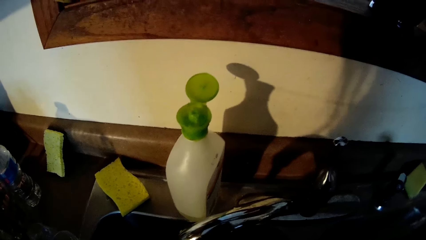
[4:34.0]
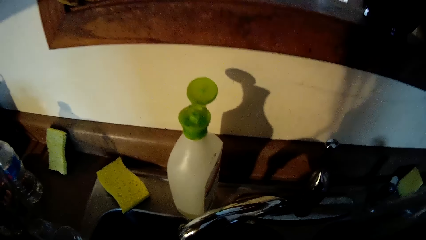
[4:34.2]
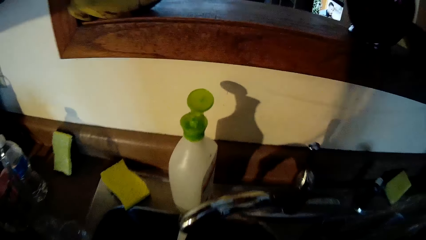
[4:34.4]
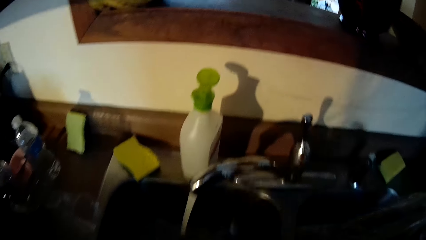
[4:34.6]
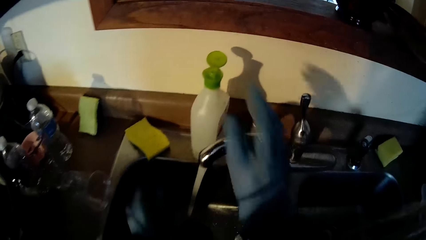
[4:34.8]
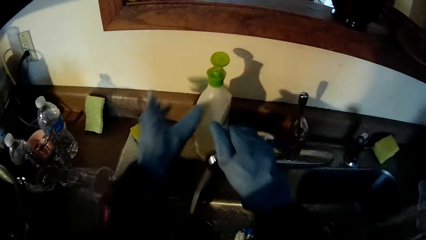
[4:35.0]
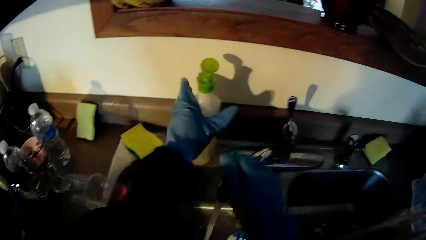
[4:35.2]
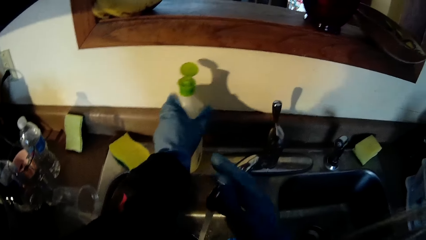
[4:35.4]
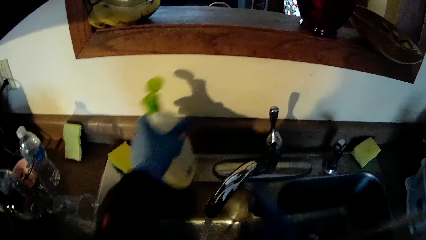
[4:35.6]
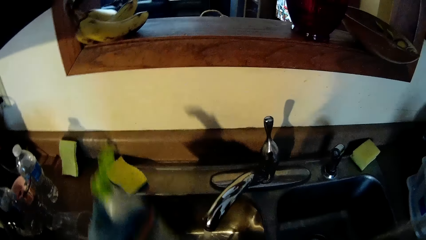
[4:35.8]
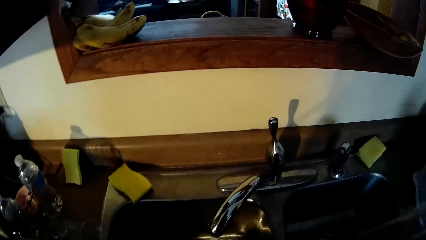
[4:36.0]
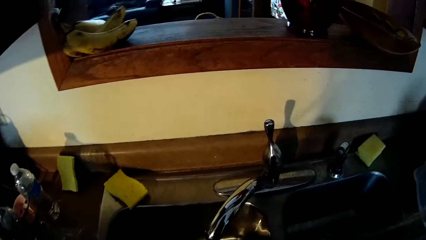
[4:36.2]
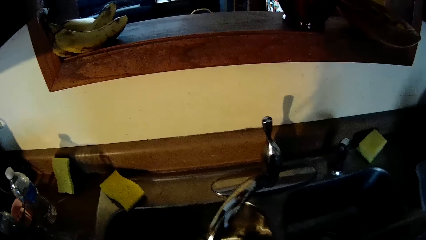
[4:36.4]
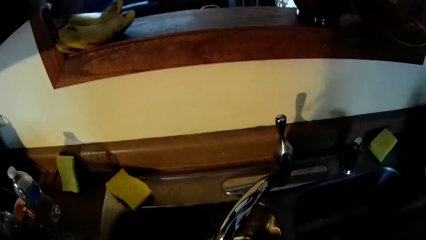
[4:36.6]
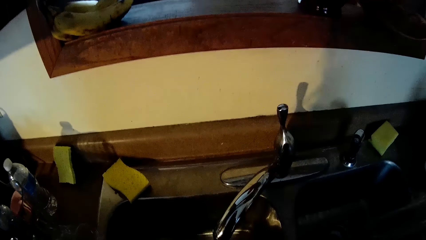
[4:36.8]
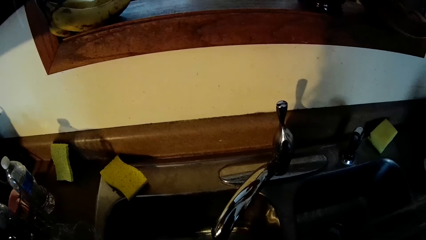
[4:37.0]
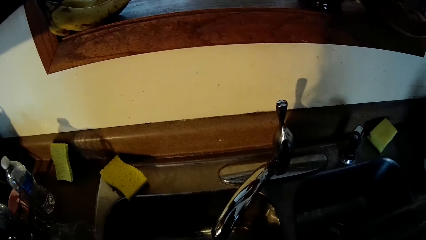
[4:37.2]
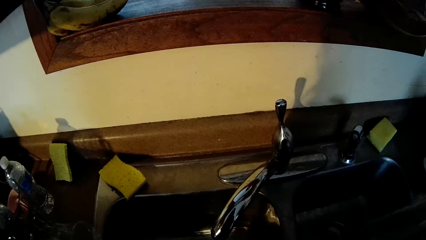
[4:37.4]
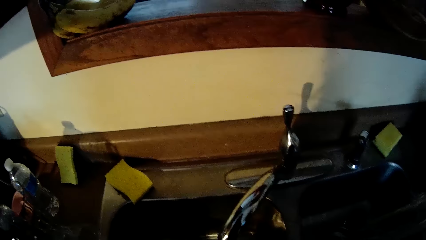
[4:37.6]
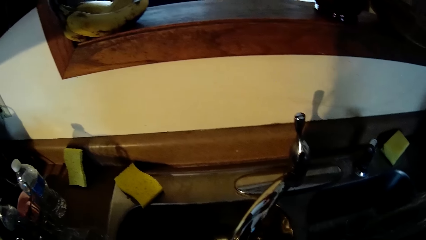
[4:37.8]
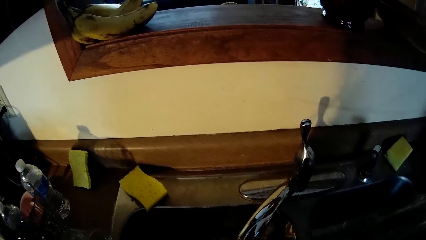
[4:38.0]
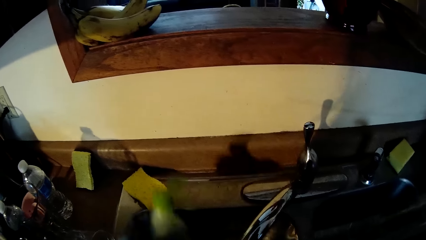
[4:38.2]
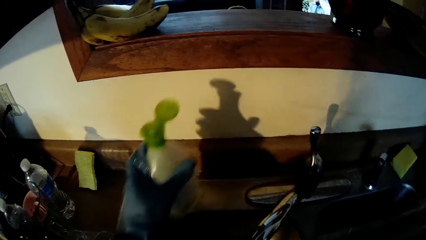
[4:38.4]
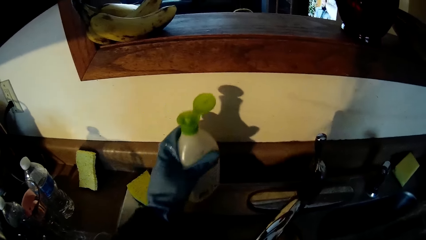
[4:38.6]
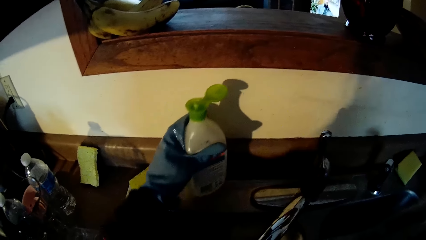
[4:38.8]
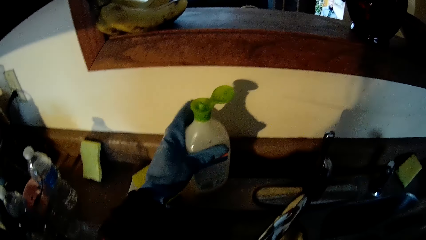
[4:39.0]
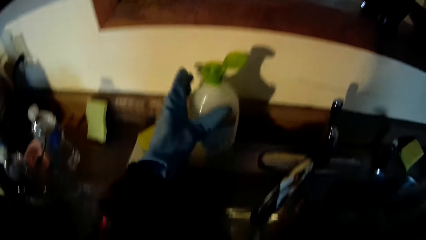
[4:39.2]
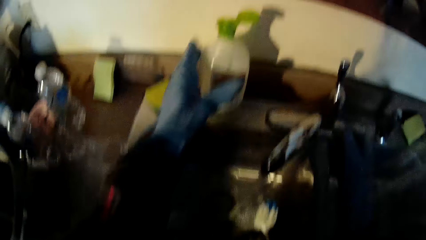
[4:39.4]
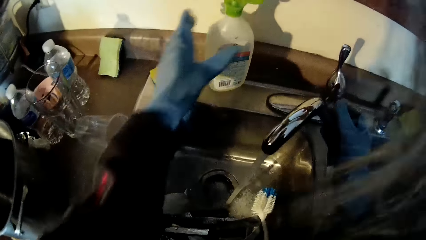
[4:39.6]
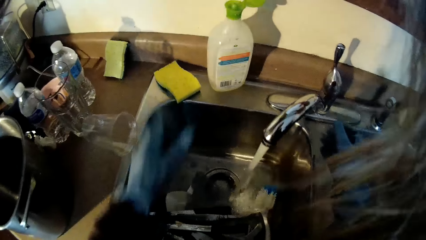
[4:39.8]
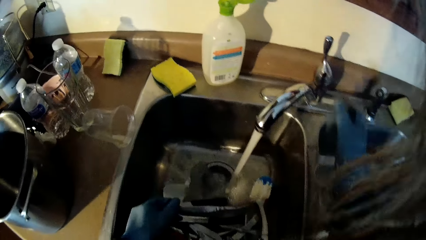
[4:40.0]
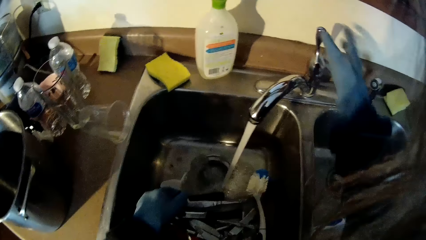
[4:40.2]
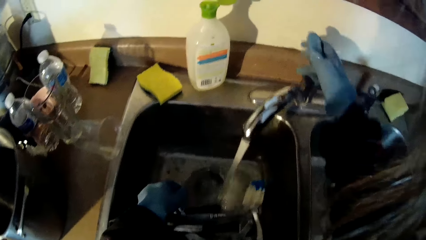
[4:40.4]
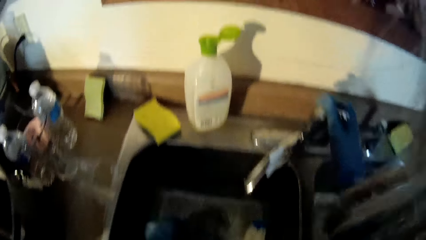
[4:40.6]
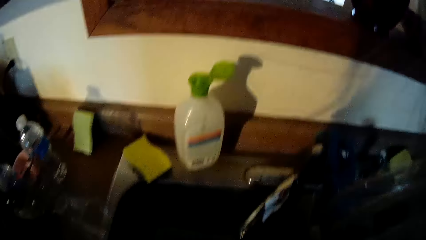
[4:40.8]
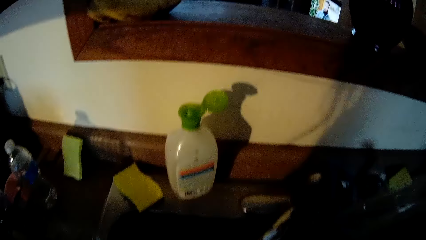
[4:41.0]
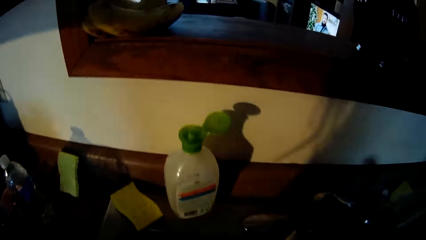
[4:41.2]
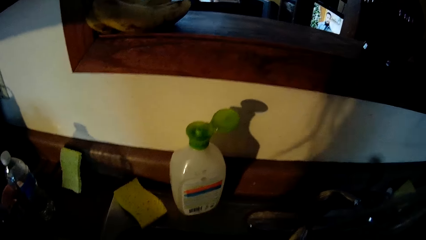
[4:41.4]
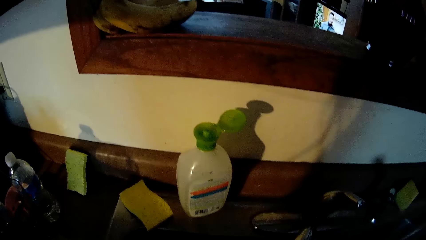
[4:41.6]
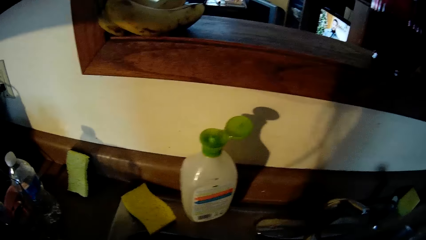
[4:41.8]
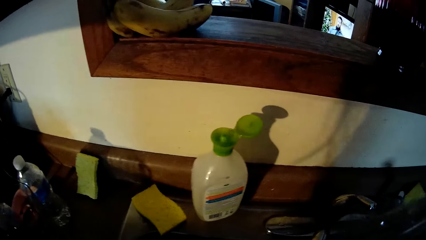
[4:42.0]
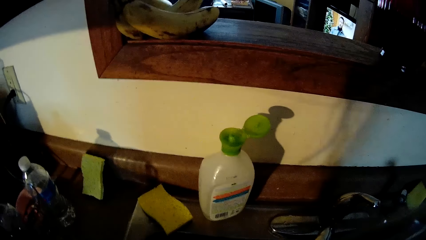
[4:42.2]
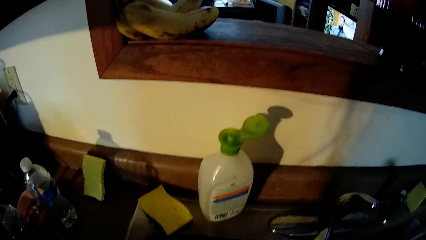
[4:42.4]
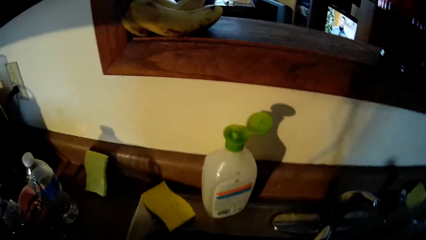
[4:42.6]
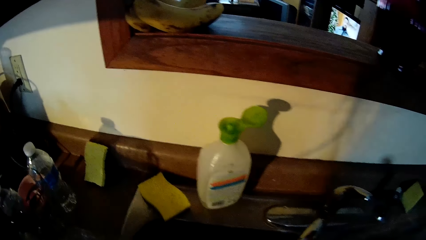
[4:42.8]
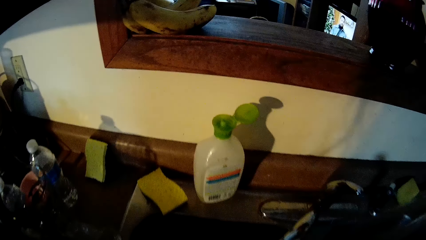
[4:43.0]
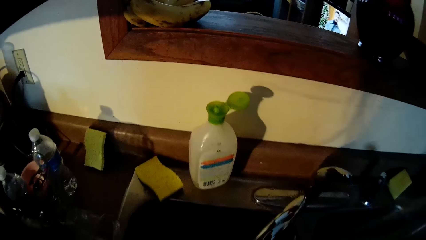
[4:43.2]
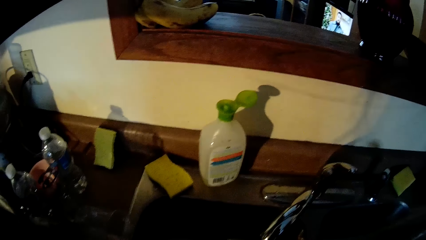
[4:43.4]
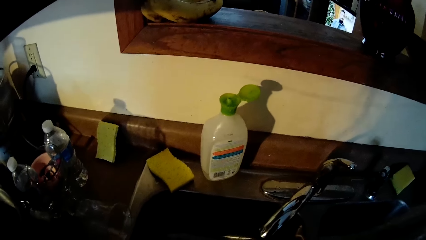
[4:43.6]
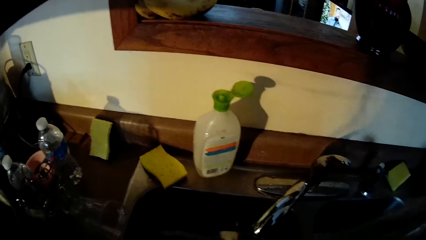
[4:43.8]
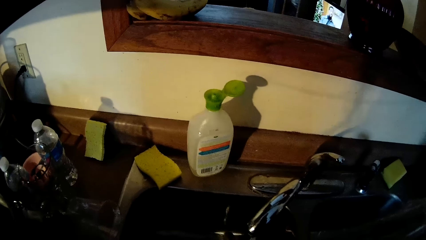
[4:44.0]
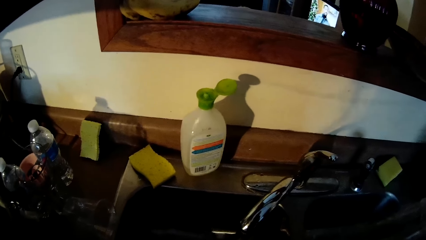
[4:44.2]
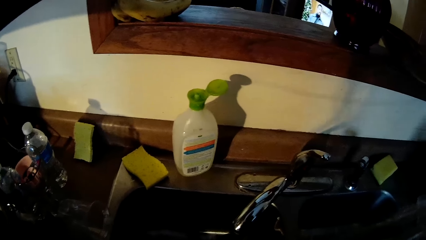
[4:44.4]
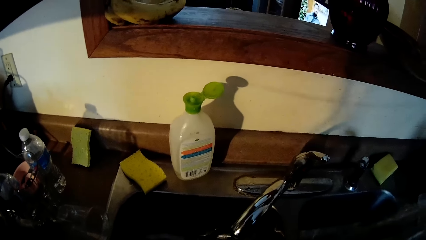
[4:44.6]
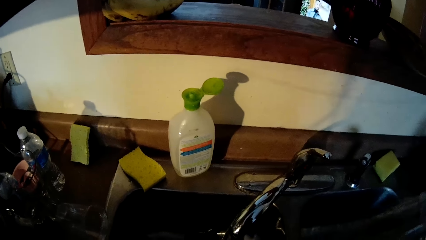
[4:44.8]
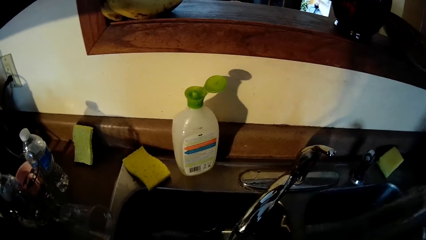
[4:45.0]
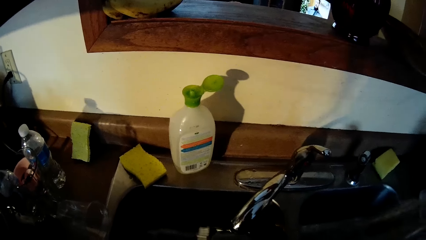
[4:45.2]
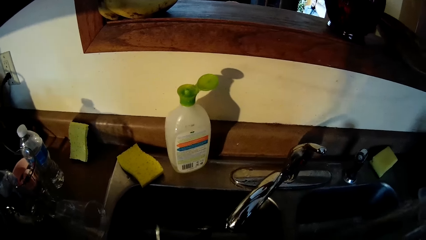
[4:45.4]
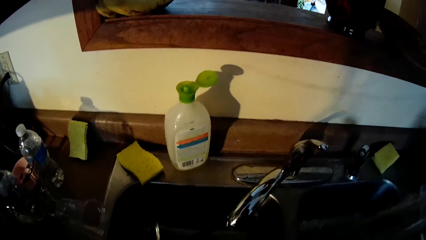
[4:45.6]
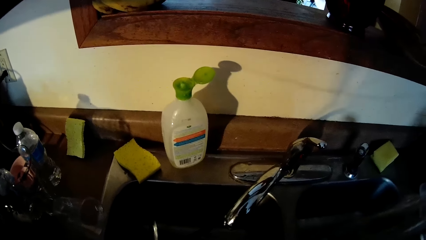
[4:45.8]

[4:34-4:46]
The camera wearer adjusts the tap with her gloved right hand. She touches the tap. She picks up the container, a bottle of detergent, on the sink with her gloved left hand. She drops the container in her gloved left hand on the sink. She turns off the tap with her gloved right hand. She stares at the sink.

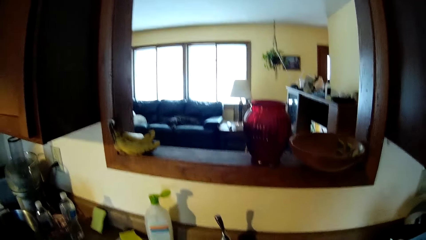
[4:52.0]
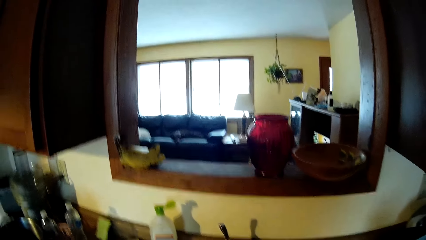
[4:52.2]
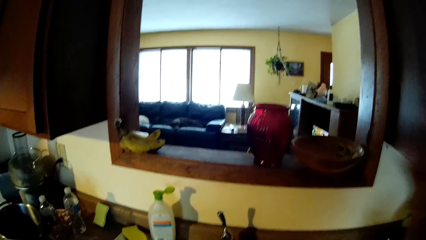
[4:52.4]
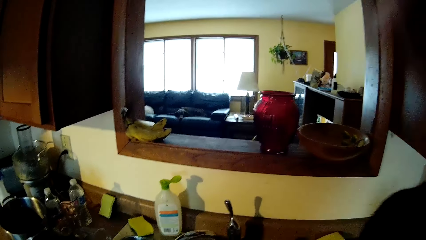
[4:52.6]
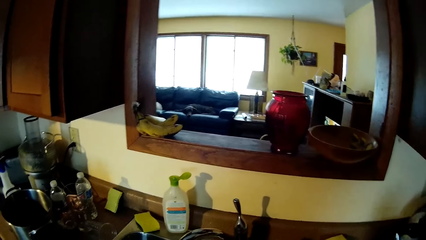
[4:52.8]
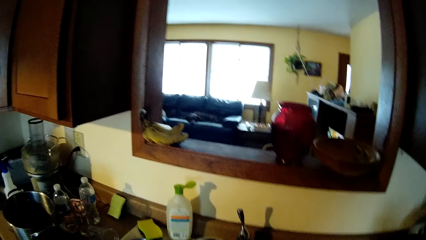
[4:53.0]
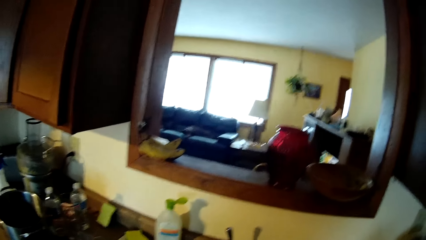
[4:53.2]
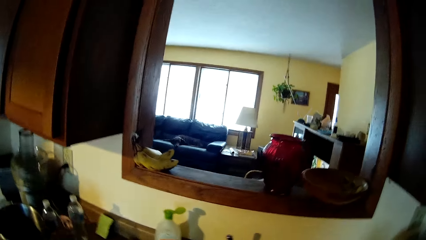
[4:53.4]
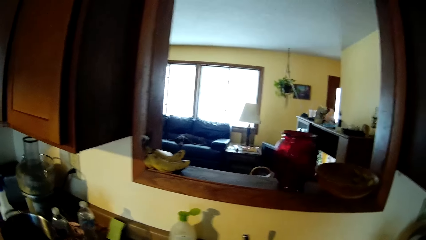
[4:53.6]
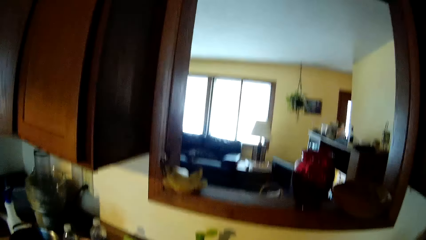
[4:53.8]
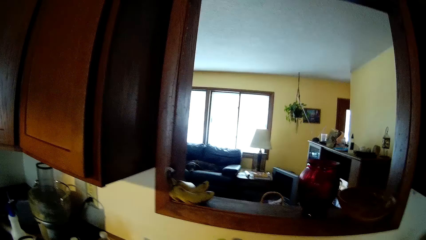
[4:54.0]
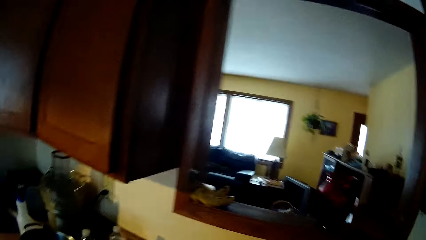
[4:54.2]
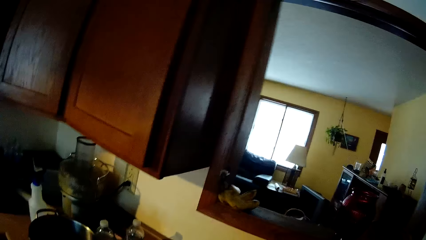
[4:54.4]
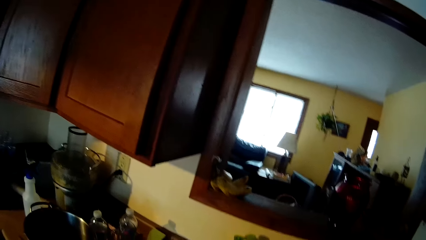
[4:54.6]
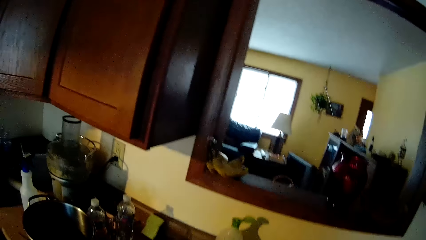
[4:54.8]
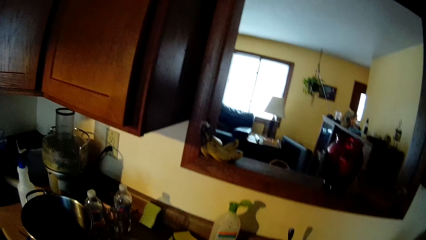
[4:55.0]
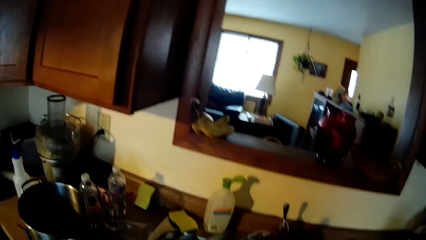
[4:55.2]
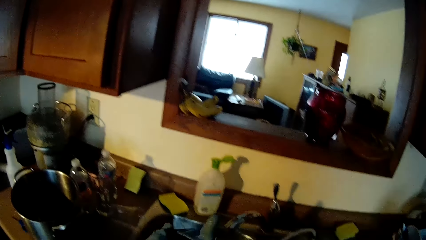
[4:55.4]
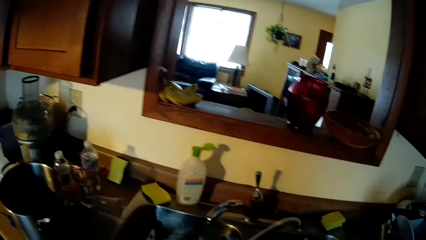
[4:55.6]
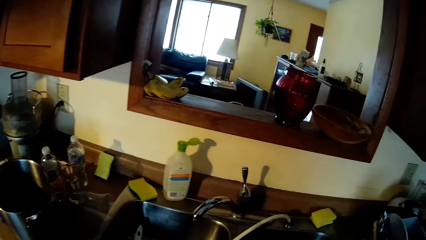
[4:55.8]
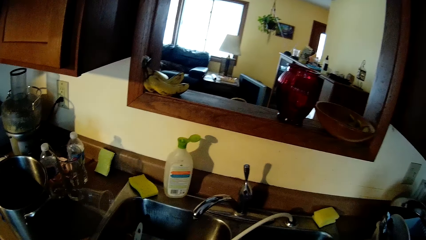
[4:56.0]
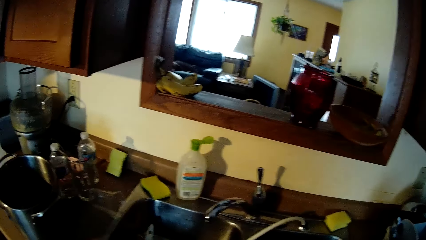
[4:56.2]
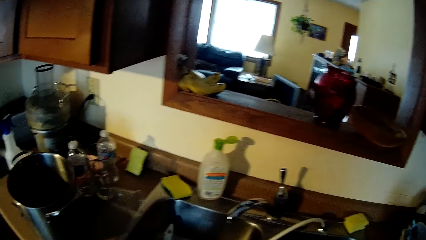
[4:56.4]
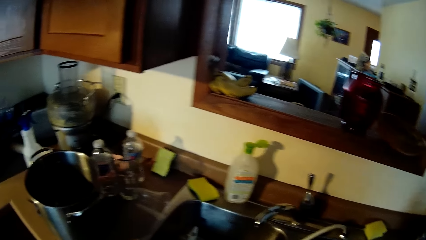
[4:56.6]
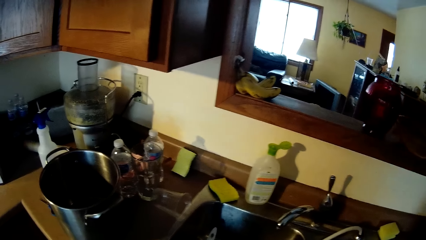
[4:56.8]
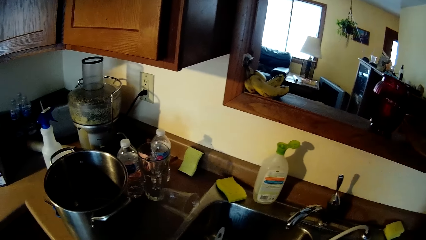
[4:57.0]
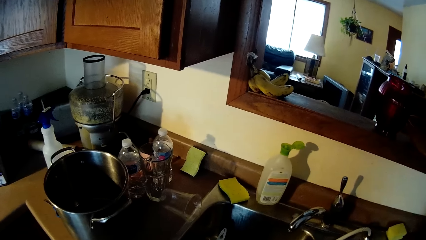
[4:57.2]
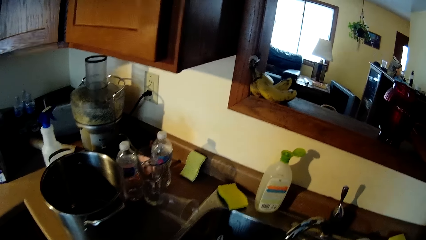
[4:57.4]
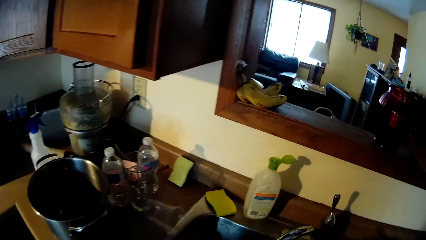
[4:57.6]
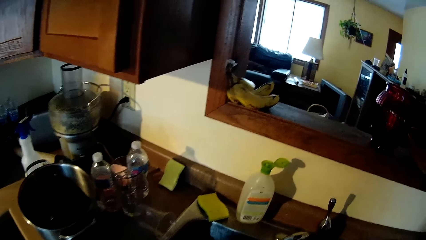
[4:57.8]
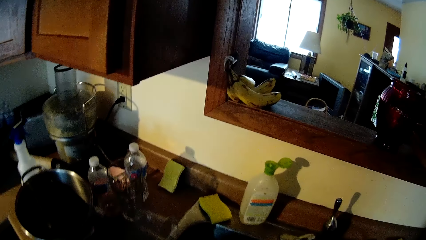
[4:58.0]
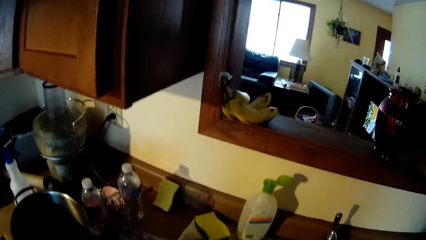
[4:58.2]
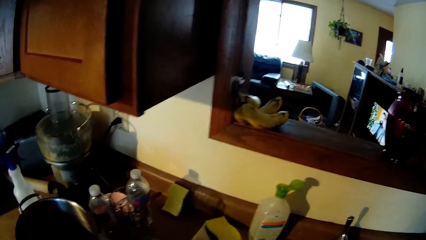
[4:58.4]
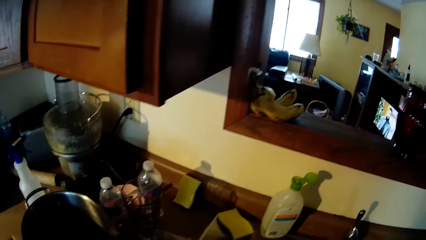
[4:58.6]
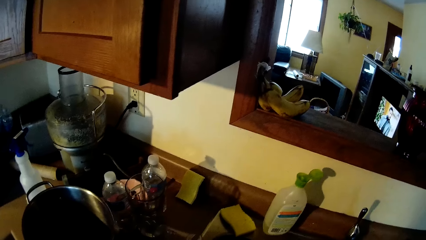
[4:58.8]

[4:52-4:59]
The camera wearer looks around the room. They adjust the camera. They look around the room.
